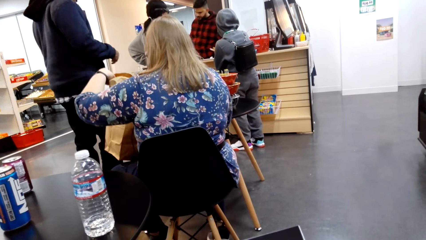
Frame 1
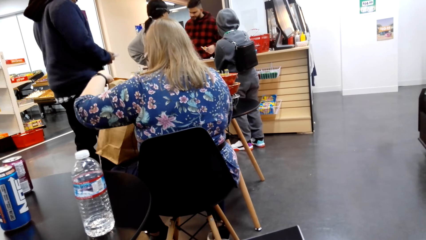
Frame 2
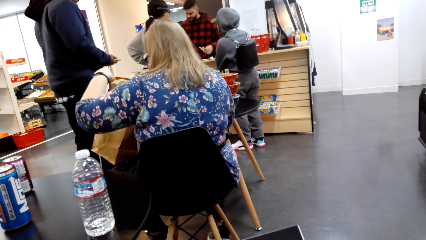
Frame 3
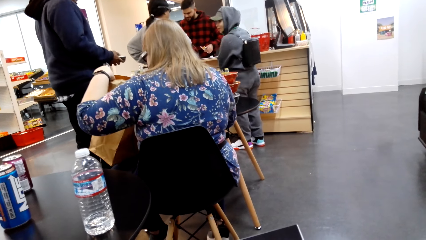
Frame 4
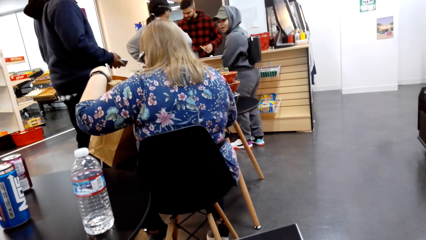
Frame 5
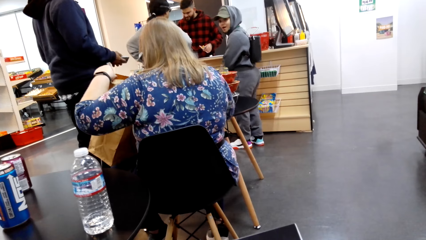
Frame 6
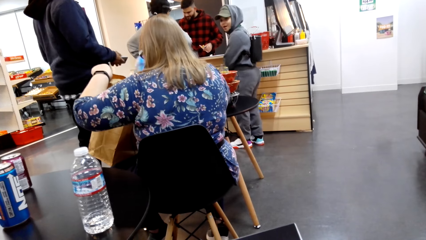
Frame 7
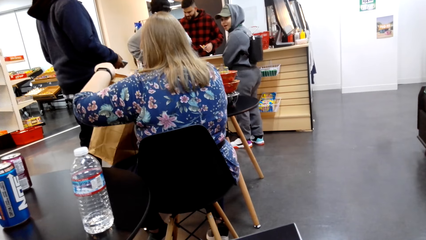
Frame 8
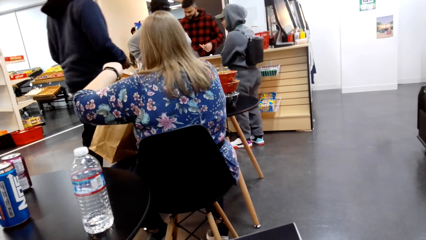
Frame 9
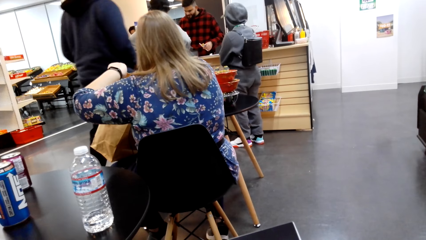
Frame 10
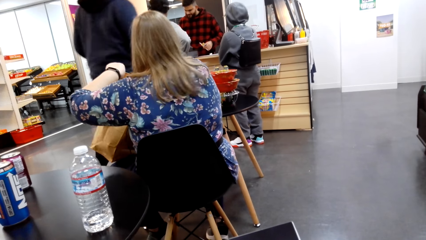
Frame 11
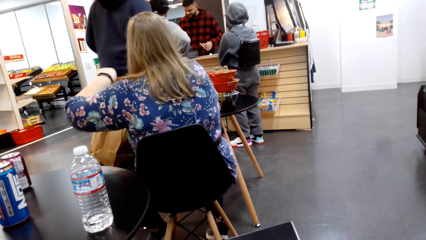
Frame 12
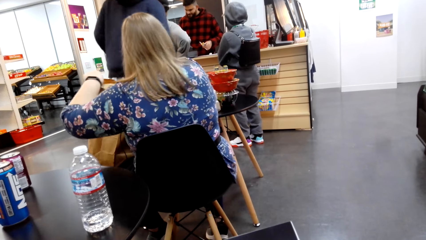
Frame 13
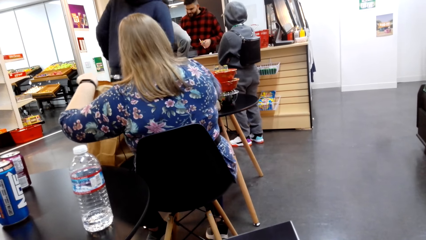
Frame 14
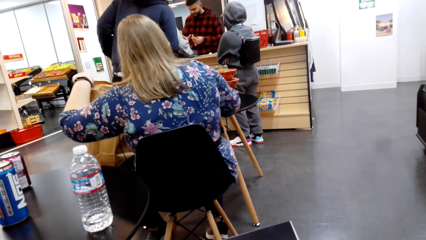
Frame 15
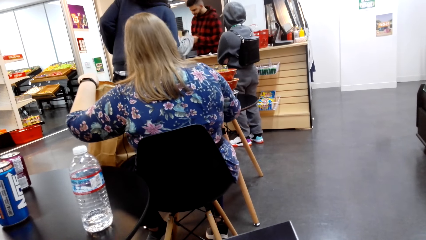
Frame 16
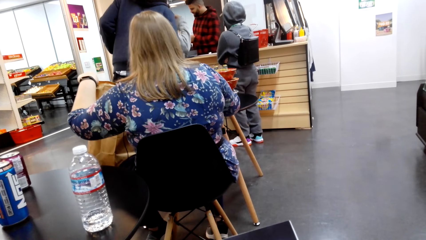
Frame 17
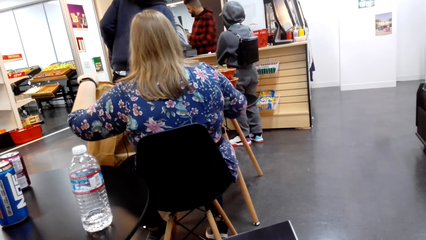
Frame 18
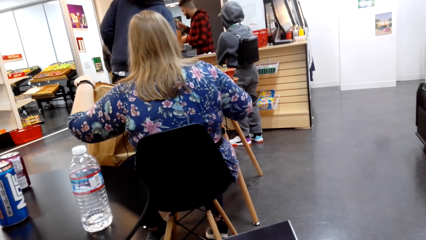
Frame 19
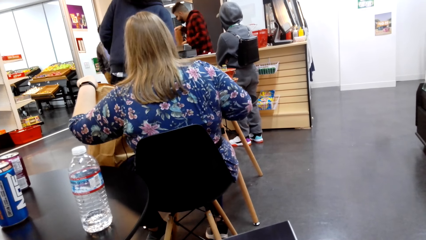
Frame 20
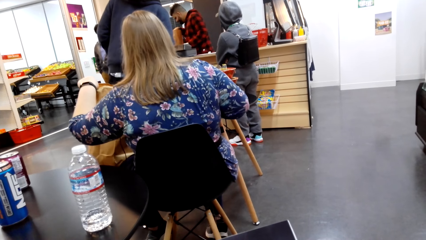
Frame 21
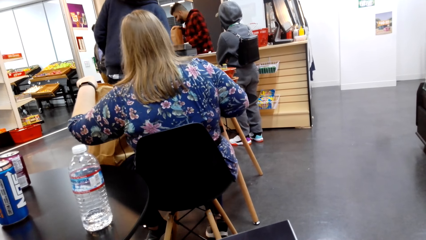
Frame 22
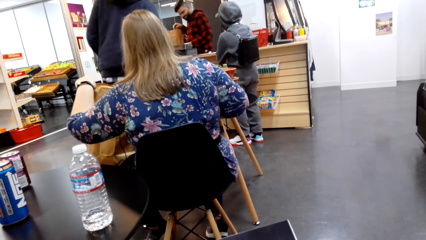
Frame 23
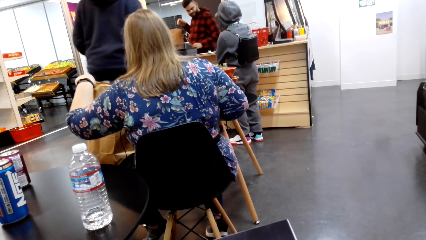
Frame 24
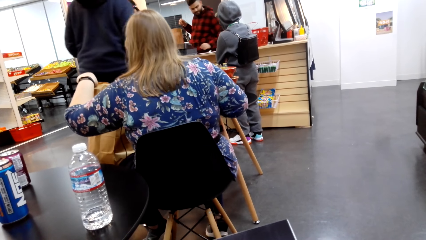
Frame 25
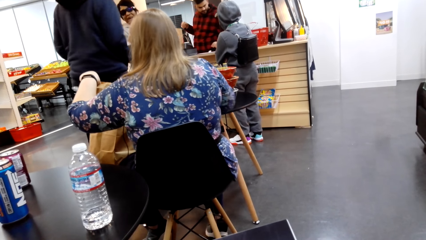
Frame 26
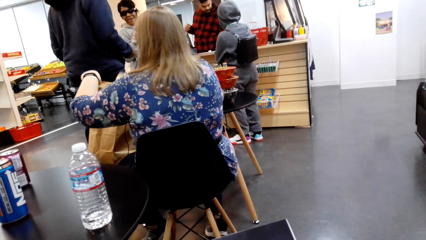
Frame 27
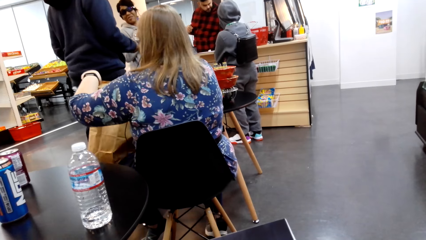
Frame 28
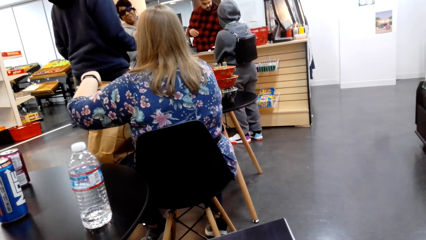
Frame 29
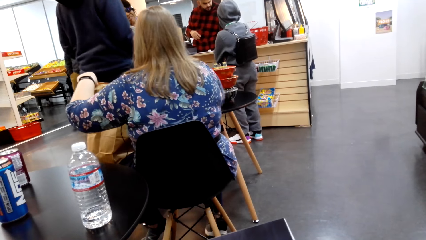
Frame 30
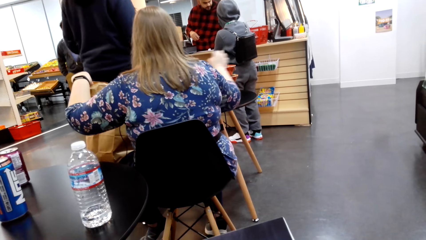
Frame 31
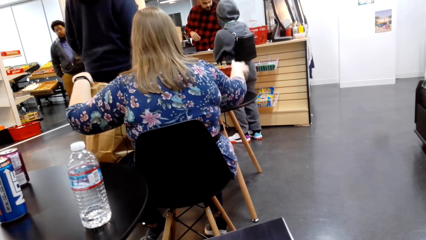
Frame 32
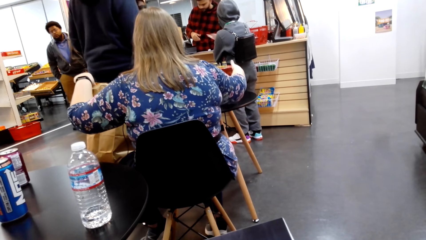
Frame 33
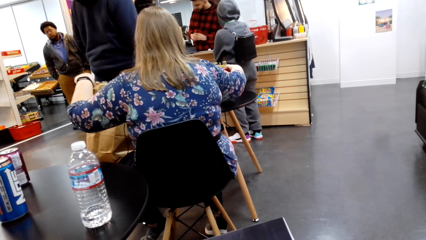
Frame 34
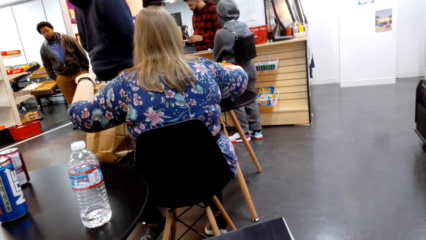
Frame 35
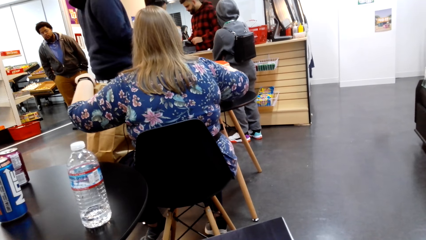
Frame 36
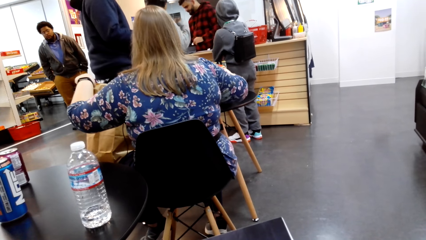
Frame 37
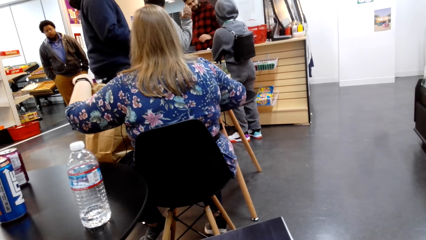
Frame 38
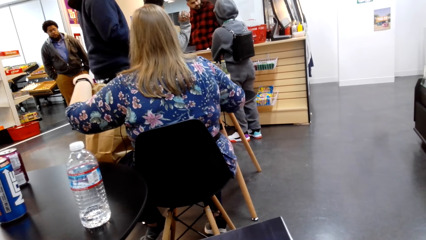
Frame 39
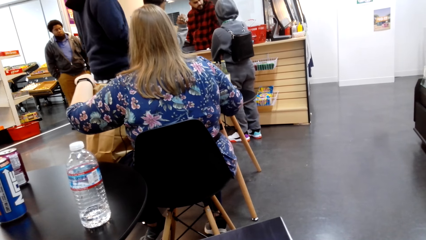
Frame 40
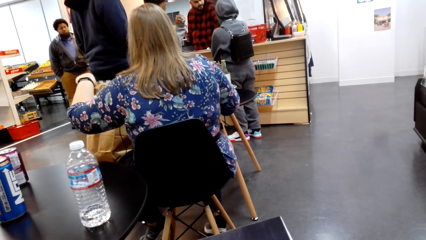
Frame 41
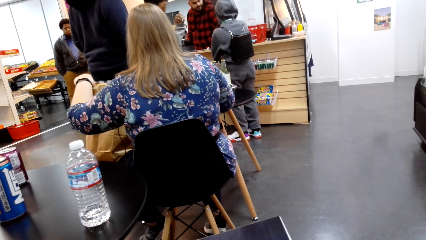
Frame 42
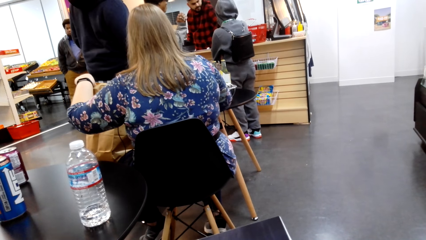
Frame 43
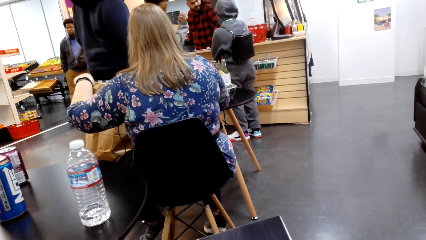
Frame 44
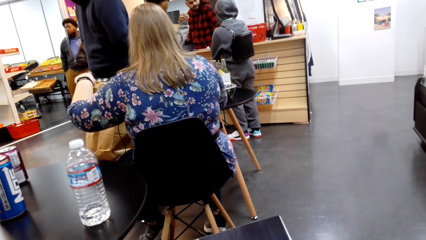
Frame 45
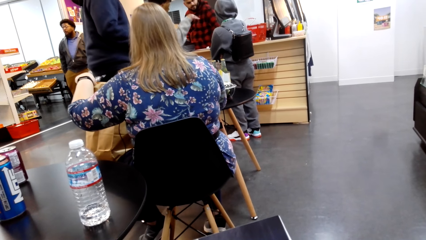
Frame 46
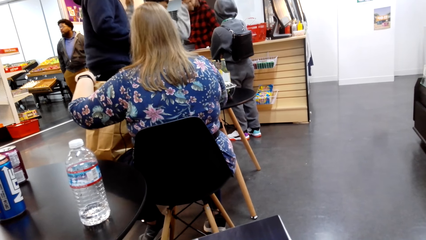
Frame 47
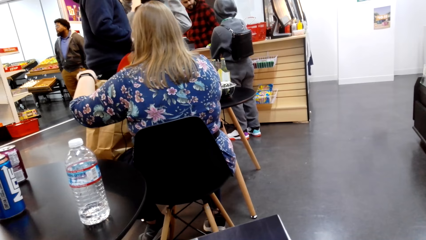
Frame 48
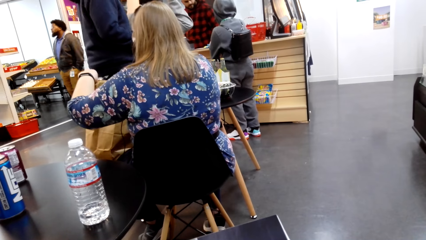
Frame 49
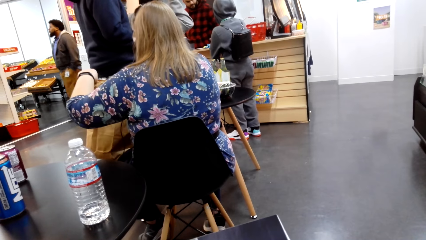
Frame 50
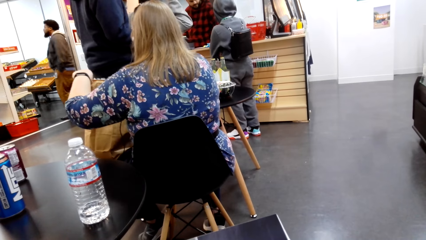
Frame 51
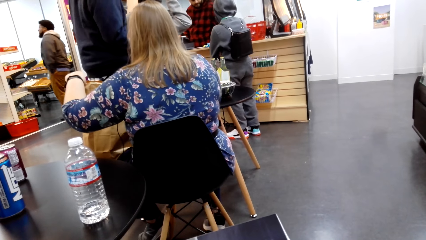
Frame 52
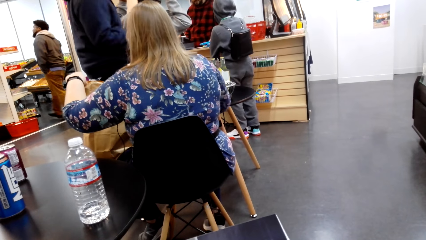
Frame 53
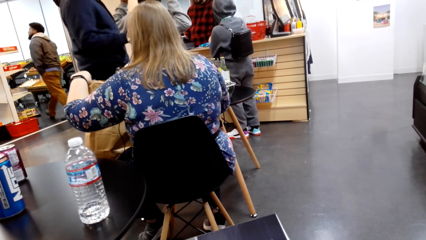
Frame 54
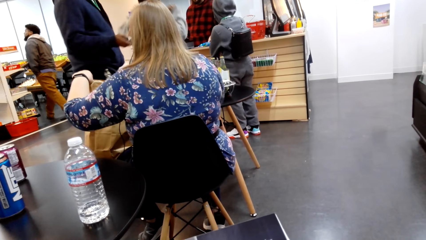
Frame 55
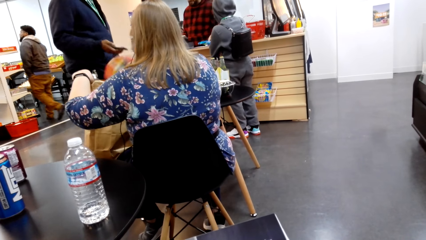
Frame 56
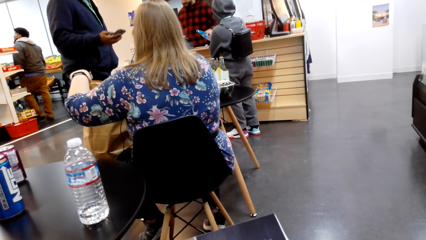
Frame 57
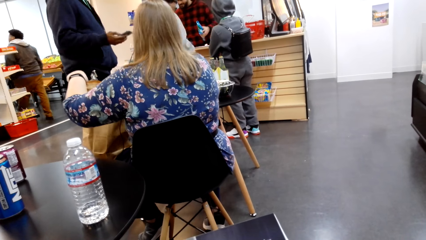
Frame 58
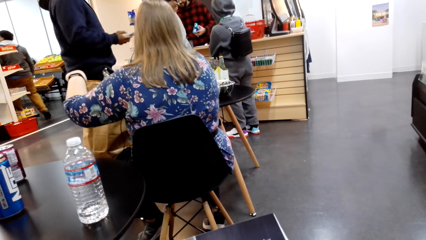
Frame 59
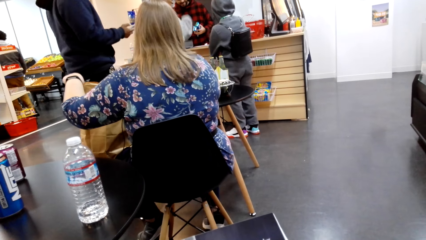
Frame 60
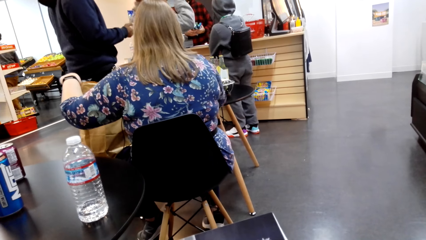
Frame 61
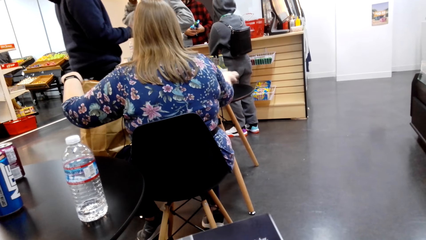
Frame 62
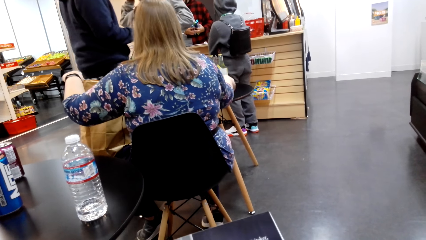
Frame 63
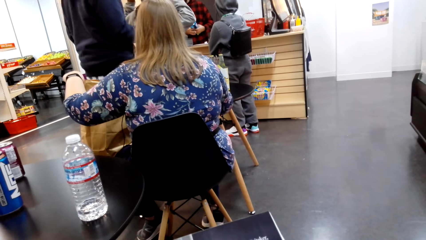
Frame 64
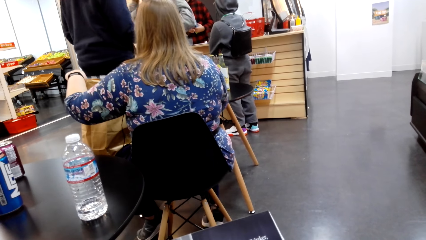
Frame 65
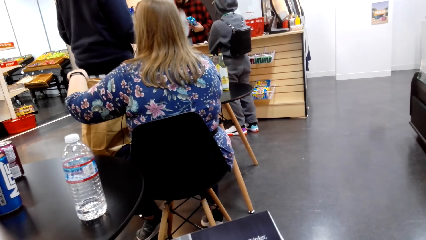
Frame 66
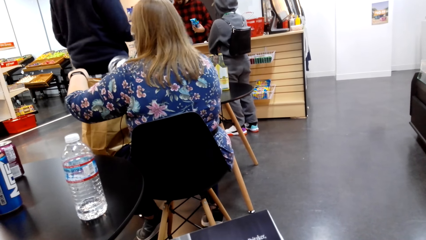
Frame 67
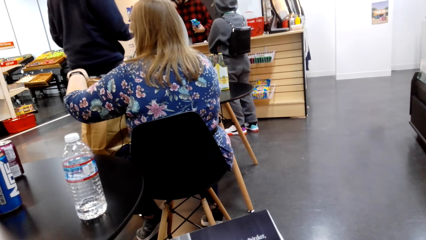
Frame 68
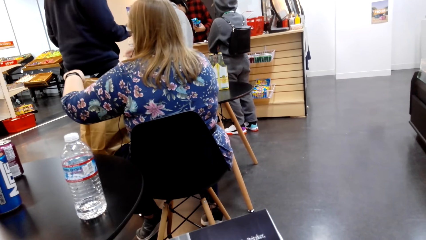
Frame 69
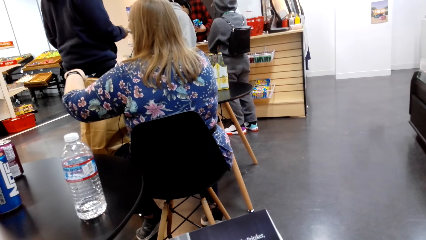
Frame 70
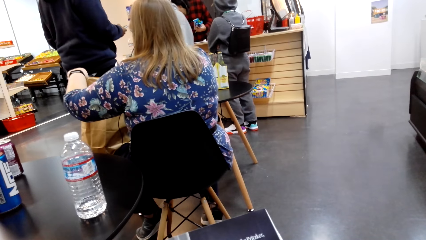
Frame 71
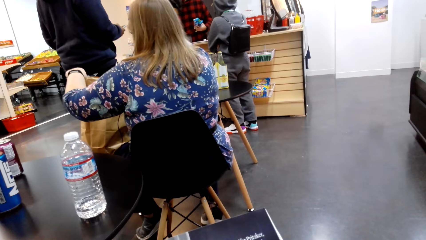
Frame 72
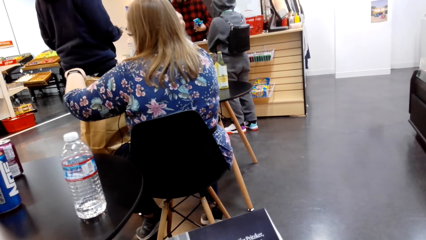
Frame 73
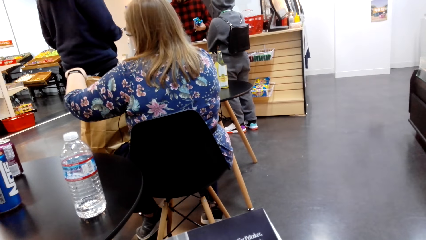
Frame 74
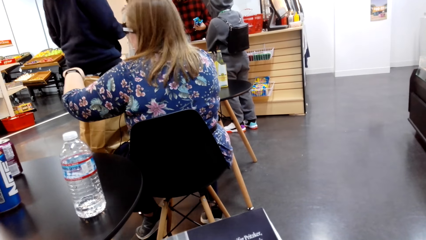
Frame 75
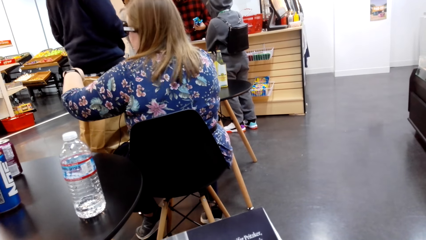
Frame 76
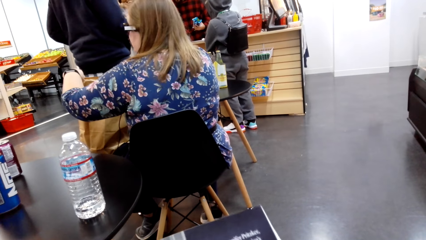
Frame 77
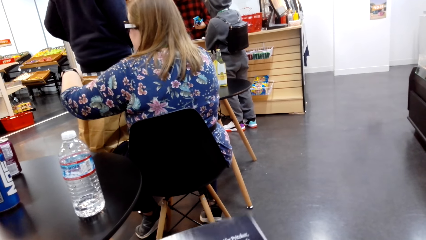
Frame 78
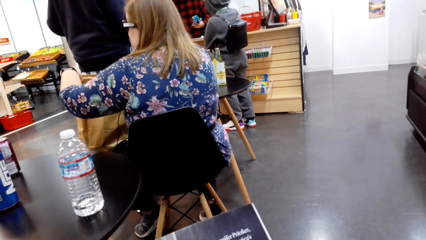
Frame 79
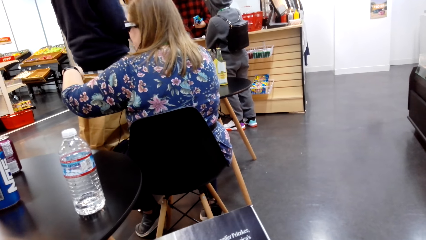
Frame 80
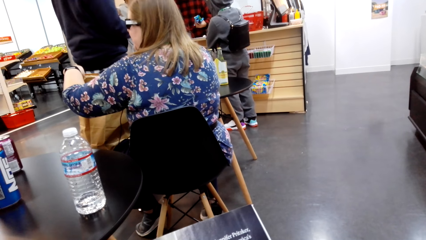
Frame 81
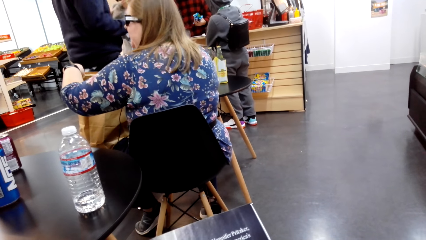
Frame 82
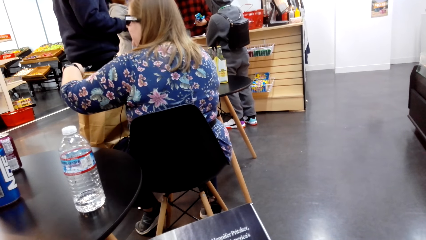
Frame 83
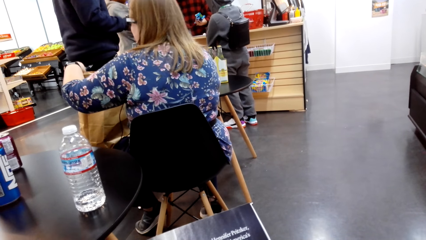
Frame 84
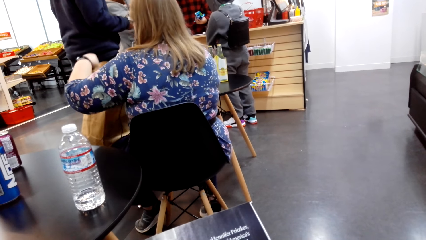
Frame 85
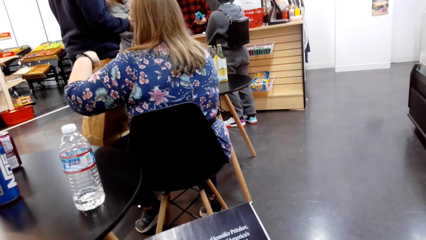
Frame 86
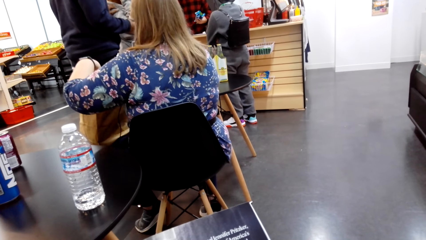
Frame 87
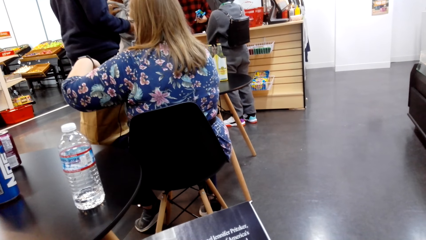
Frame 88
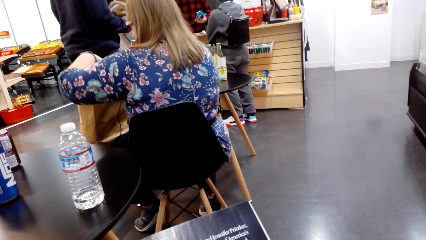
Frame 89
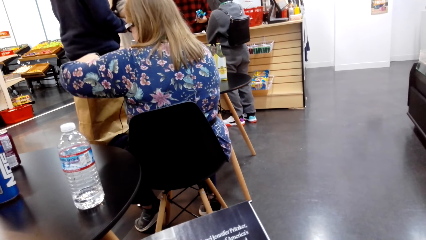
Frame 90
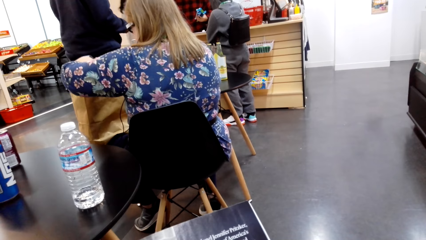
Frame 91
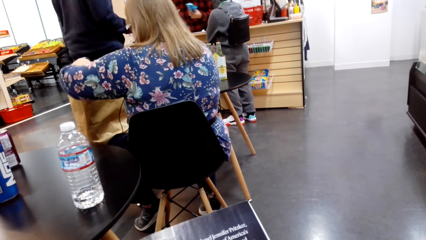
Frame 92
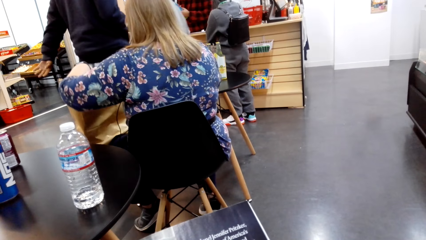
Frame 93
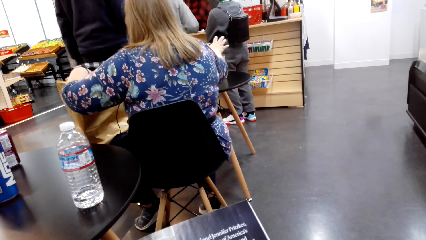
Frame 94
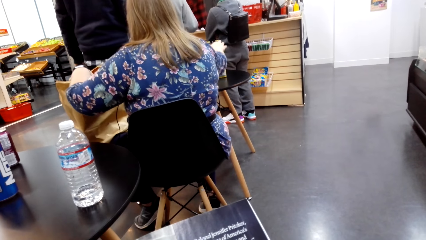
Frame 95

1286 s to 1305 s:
A woman places the brown bag on her lap. The camera wearer looks around. The woman puts something on the brown bag. A man walks around. The camera wearer looks around. The man walks around. The woman puts something on the brown bag. The camera wearer looks around. The woman puts something on the brown bag. The camera wearer looks around. The man turns around and operates a phone. Another woman picks up something. The first woman puts something on the brown bag. The camera wearer looks around. The other woman looks inside the brown bag. The camera wearer reads the magazine.
